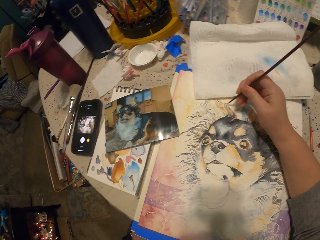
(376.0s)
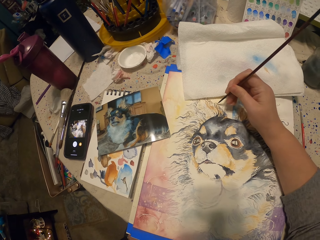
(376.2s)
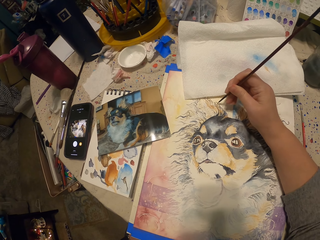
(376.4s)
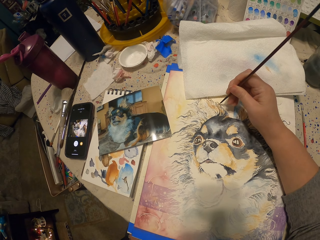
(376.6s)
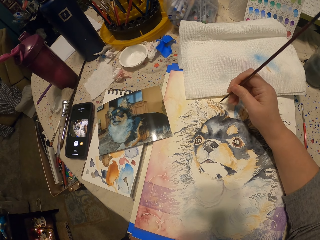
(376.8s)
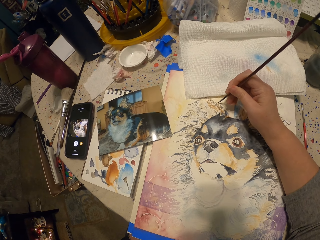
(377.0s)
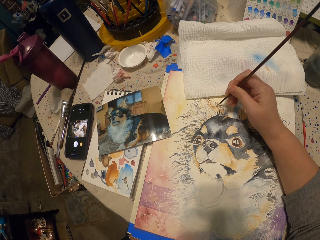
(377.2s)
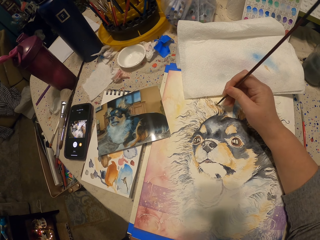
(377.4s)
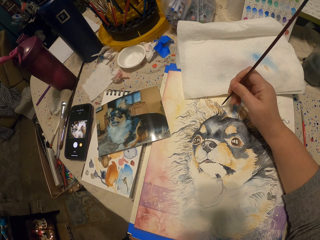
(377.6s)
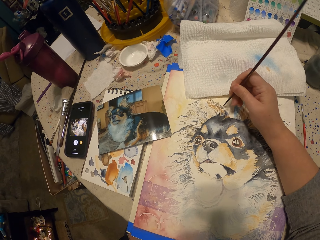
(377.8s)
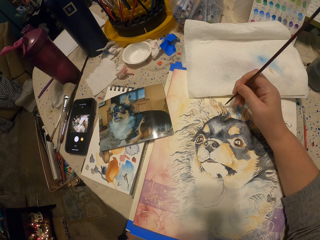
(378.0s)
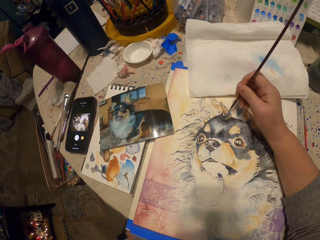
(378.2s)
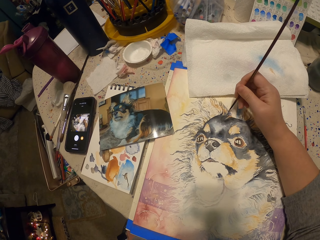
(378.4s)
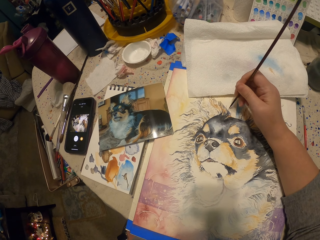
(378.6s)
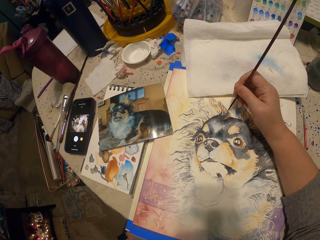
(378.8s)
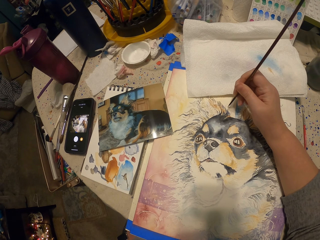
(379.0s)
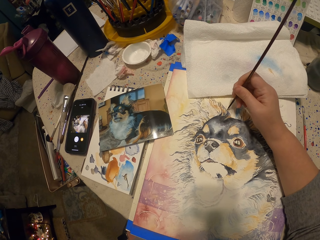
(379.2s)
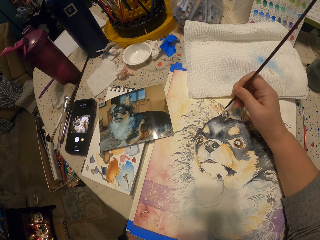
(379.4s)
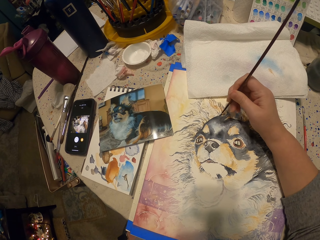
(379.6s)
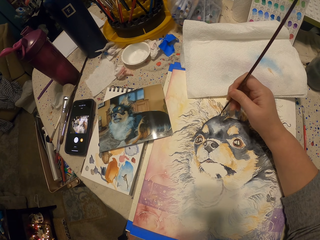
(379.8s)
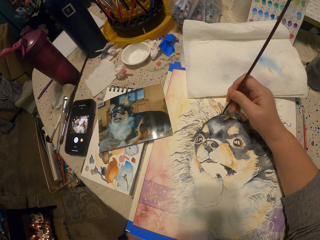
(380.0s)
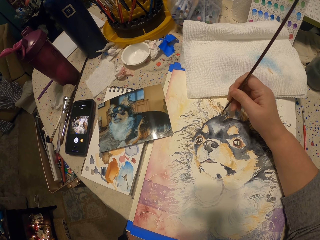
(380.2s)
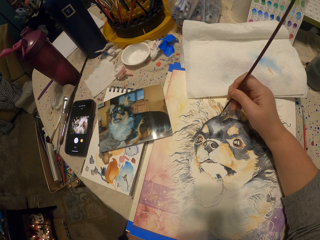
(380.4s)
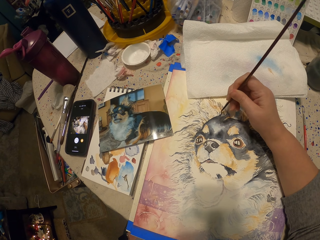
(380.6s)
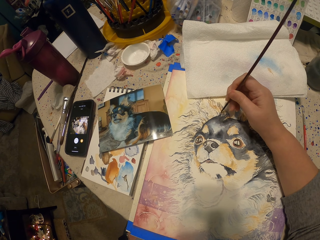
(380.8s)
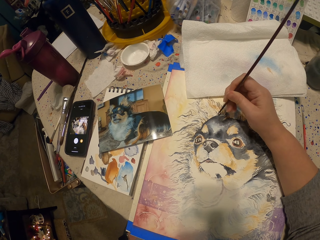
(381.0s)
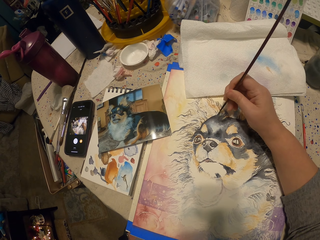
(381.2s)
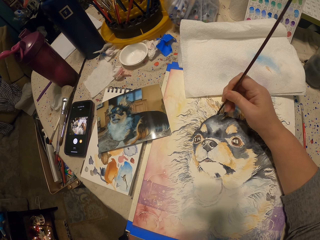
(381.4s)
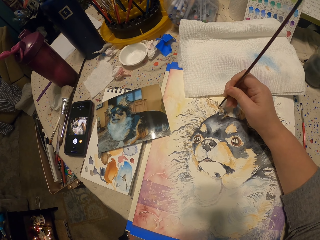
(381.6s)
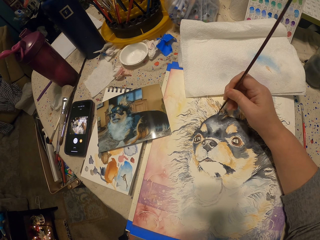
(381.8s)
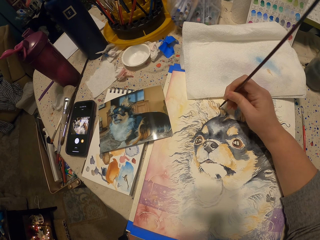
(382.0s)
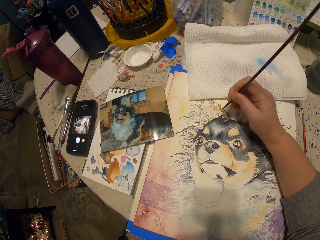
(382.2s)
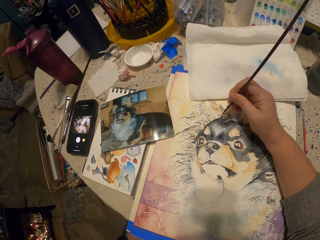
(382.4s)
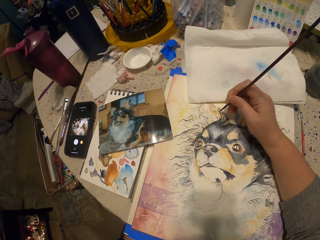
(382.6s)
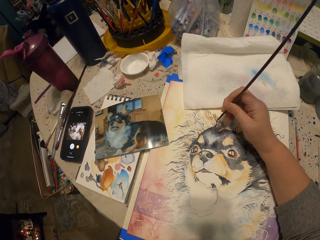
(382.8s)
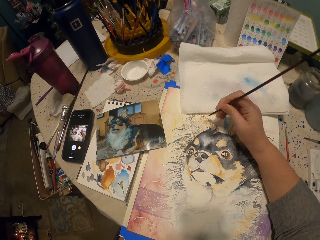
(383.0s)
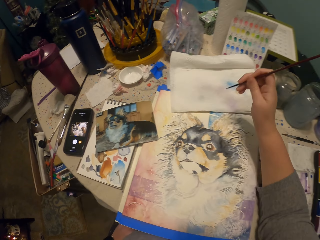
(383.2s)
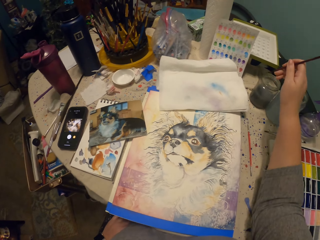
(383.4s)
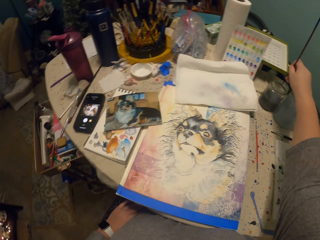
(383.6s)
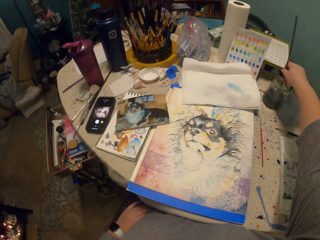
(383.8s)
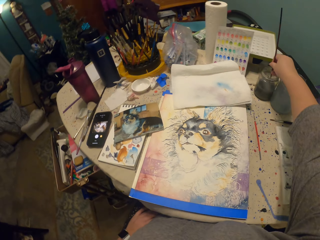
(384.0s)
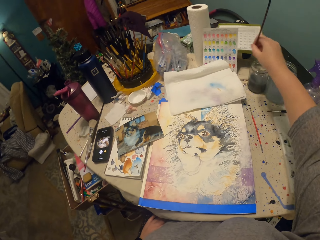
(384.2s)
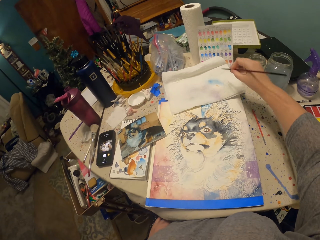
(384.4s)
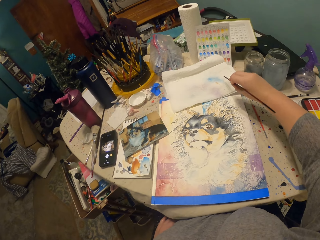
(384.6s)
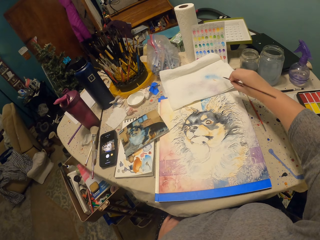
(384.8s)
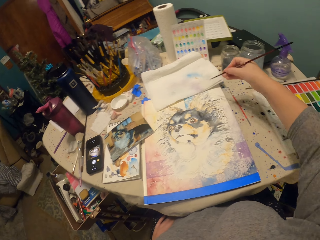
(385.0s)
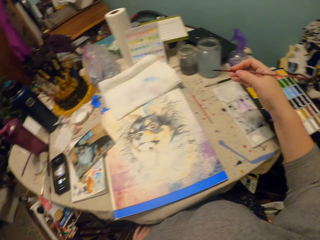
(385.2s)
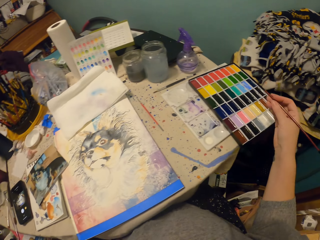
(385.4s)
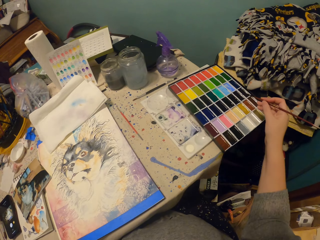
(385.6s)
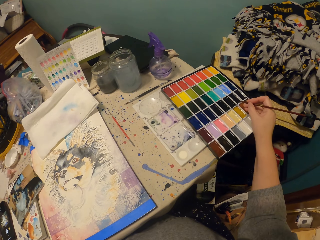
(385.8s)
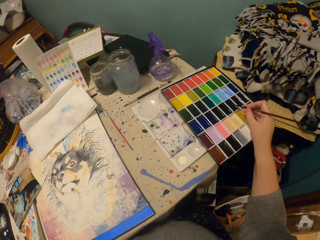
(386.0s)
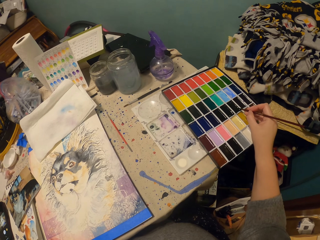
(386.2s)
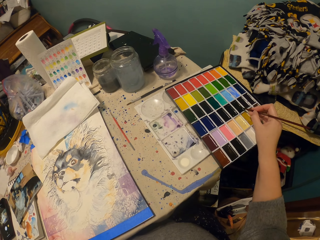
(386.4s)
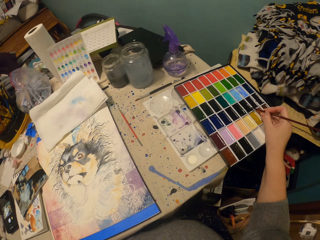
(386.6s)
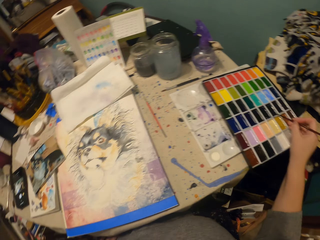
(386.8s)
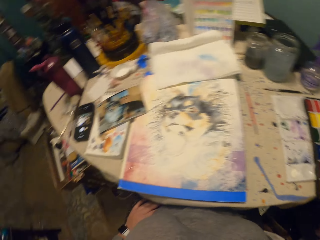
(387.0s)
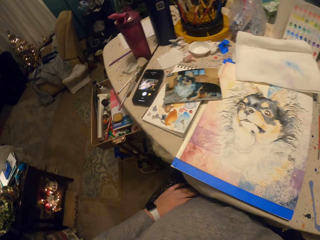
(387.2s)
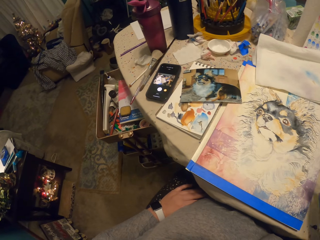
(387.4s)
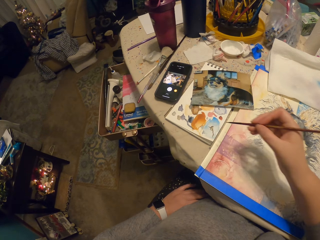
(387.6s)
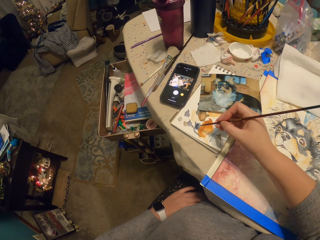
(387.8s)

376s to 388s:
The camera wearer puts the paints on the painting brush. They dip the painting brush in a container, wipe the painting brush on paper, and pick paint from the paint kit.

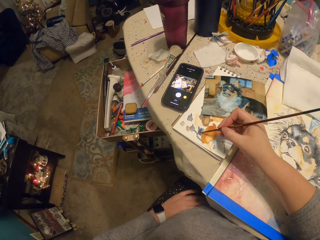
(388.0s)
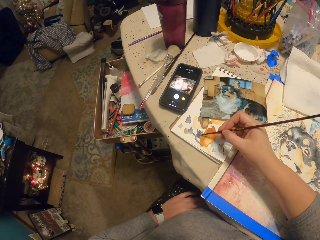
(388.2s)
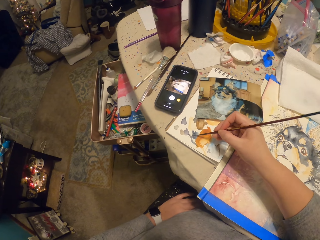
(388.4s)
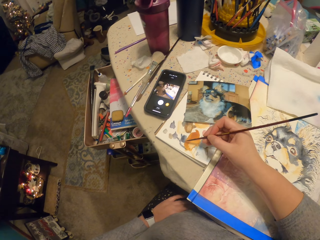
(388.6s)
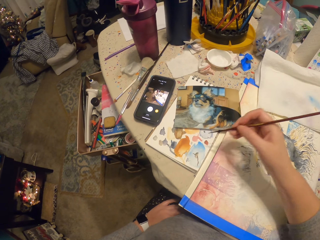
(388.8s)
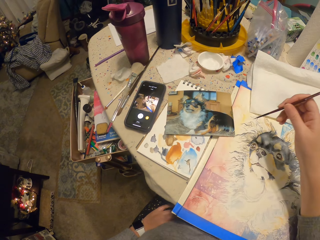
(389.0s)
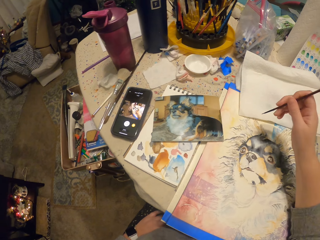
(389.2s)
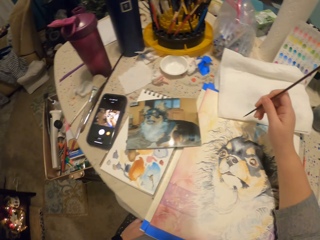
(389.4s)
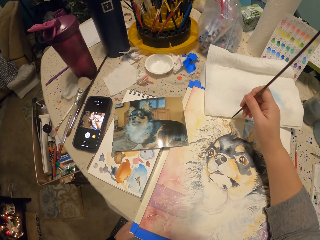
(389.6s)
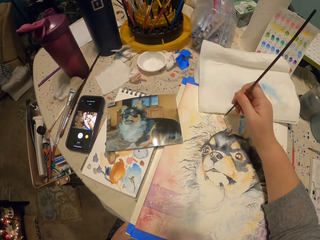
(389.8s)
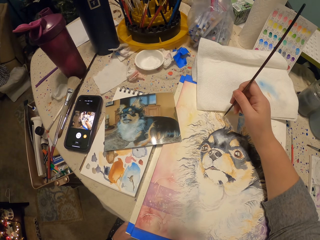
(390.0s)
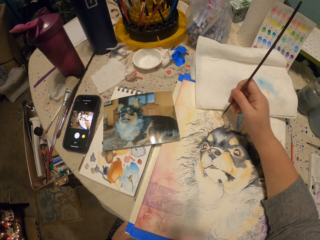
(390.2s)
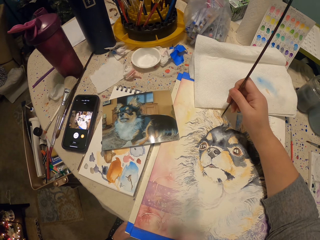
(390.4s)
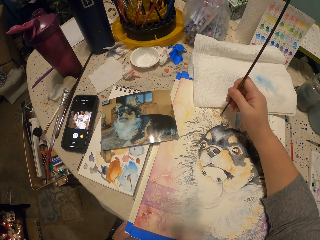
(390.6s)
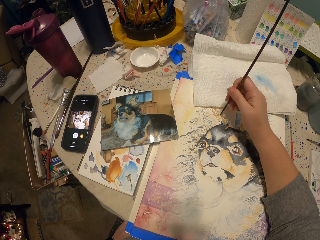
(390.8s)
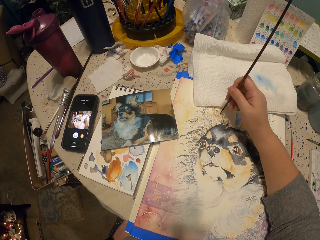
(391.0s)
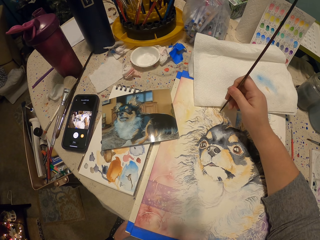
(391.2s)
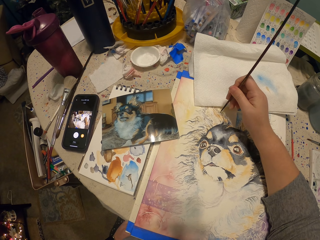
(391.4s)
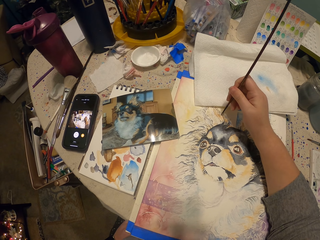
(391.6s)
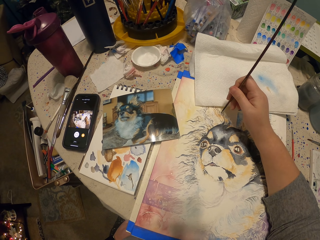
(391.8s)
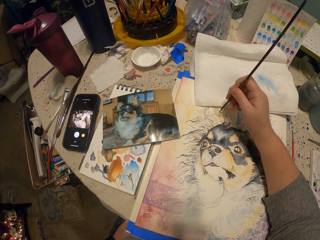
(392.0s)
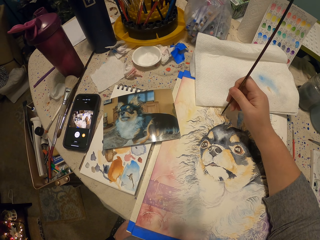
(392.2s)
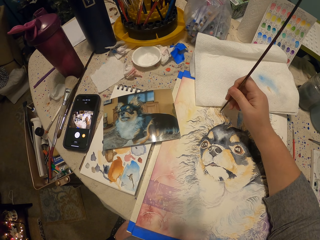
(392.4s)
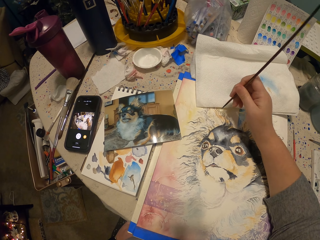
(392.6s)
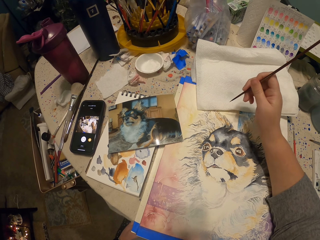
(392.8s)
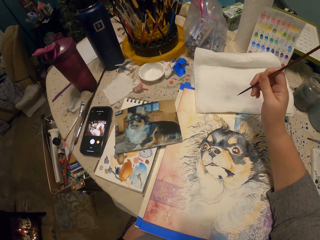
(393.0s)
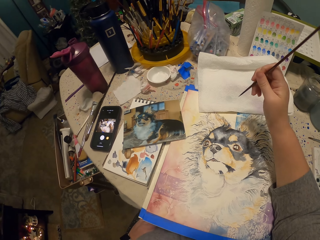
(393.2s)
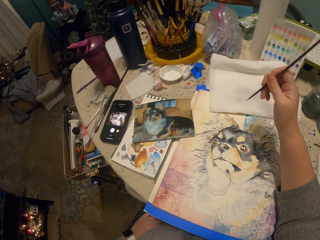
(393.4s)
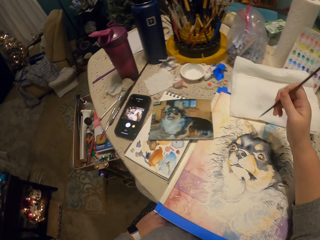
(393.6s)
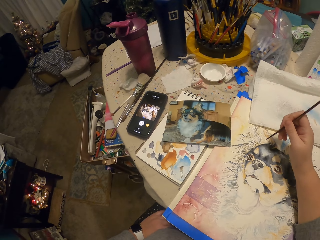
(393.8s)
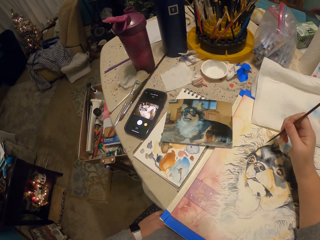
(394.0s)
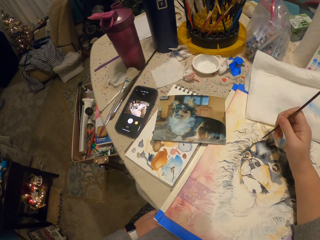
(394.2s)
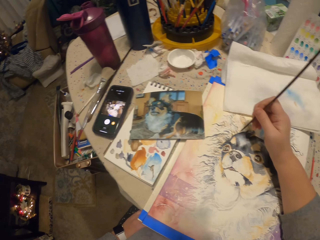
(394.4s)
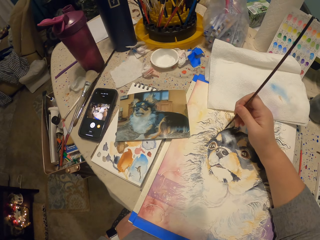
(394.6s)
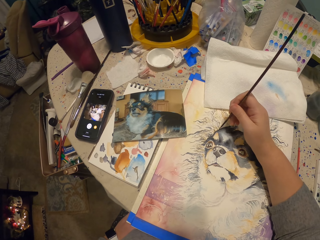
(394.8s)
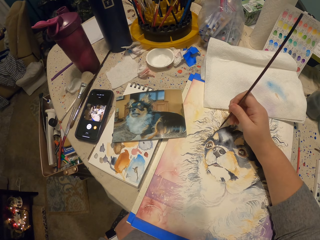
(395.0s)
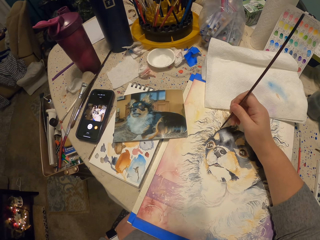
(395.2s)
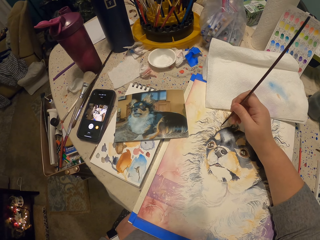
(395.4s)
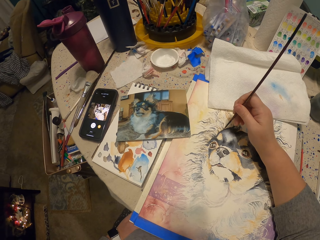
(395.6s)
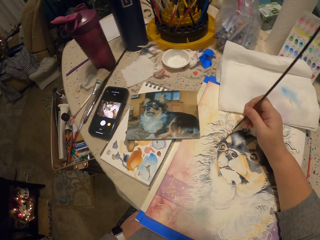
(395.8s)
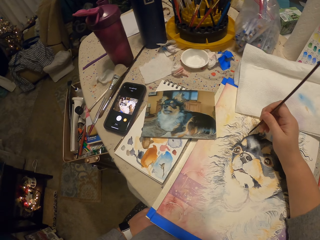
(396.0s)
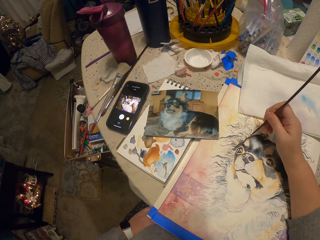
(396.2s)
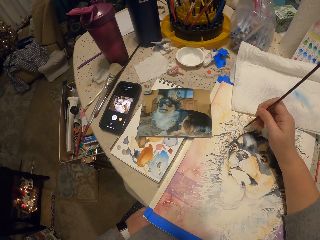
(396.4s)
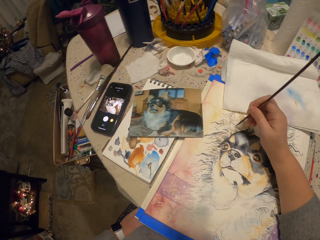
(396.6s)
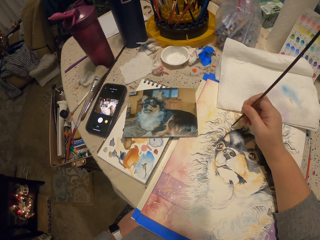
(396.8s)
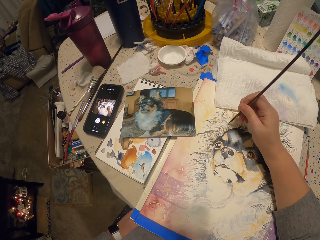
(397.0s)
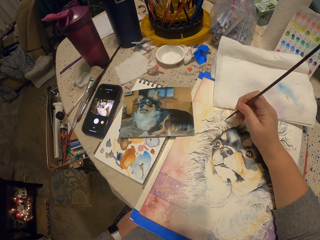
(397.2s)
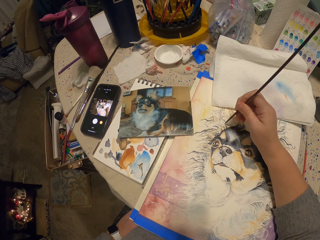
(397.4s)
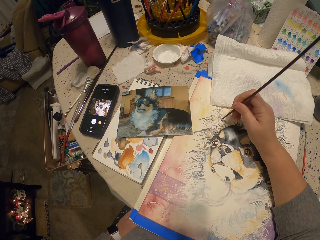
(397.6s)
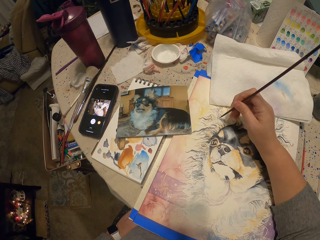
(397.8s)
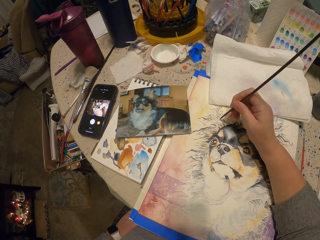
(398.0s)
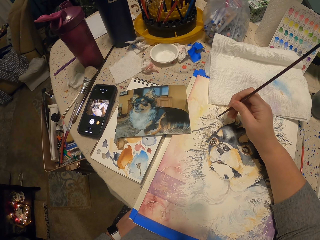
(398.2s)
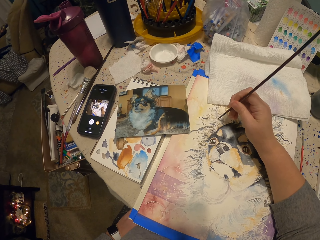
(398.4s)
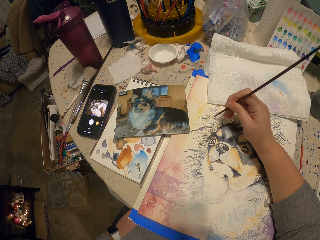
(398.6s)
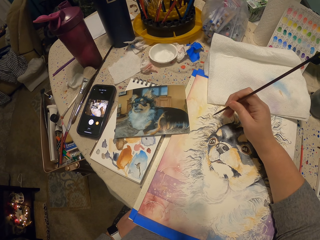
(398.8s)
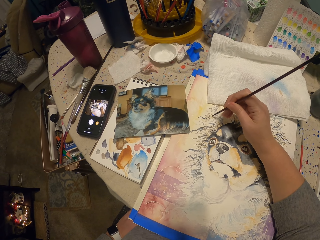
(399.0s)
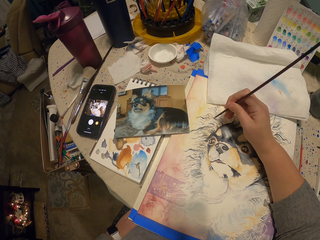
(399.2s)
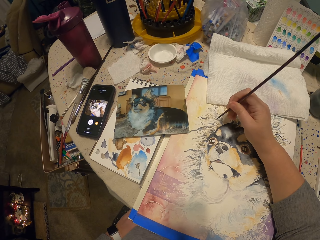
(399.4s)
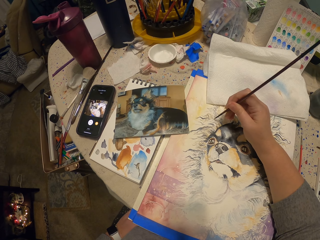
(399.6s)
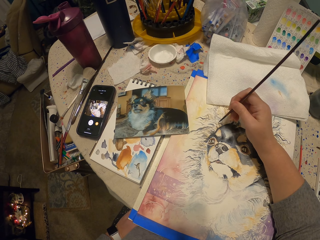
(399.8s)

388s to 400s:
The camera wearer rubs the paint brush on palette paper. They paint a dog art with a painting brush.
